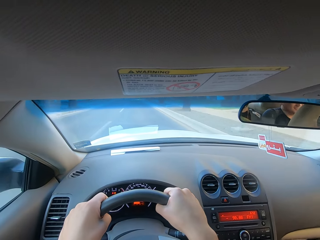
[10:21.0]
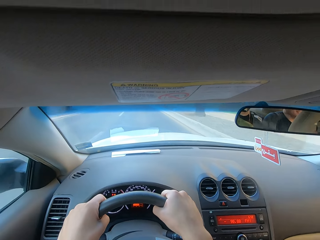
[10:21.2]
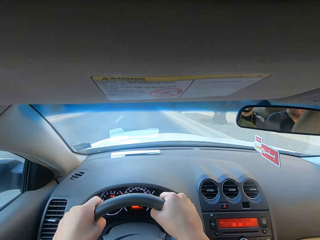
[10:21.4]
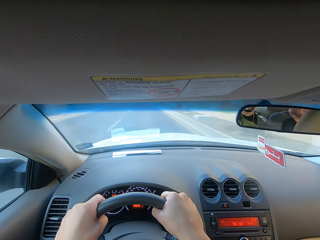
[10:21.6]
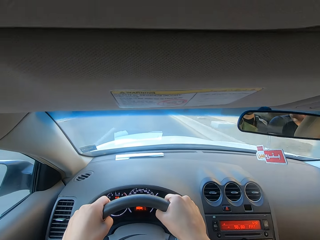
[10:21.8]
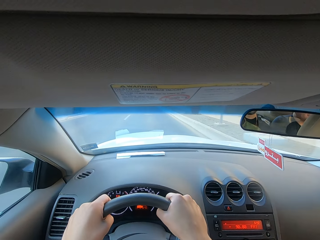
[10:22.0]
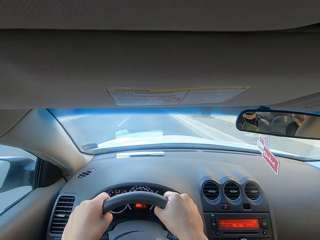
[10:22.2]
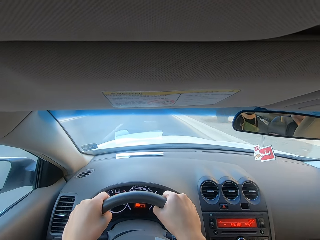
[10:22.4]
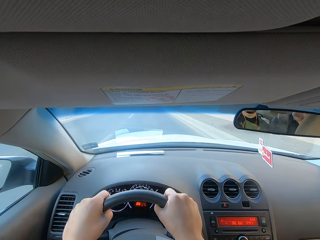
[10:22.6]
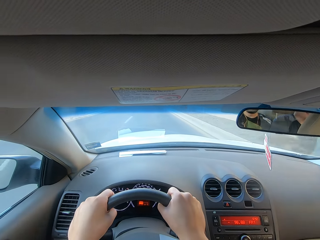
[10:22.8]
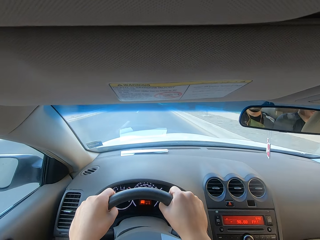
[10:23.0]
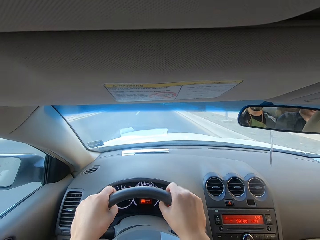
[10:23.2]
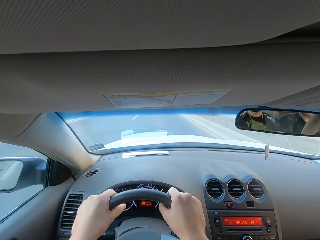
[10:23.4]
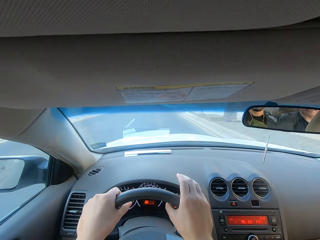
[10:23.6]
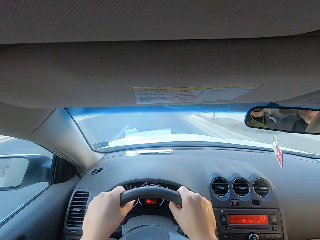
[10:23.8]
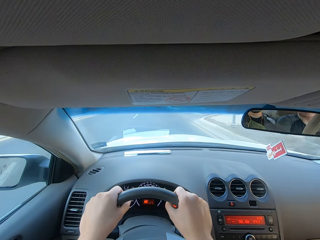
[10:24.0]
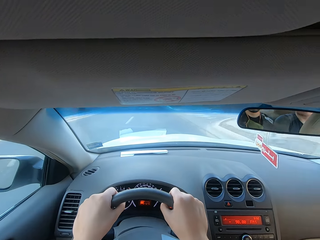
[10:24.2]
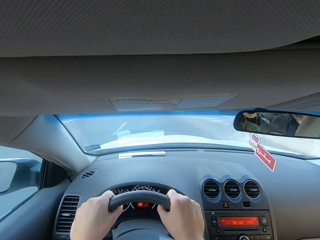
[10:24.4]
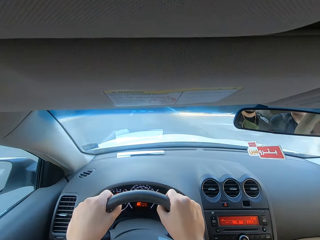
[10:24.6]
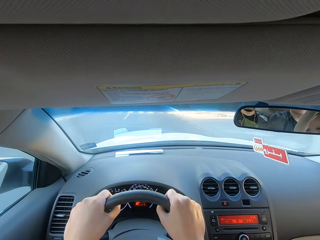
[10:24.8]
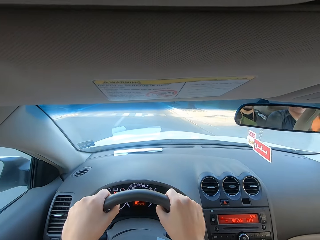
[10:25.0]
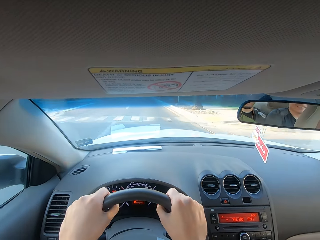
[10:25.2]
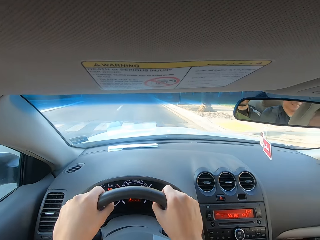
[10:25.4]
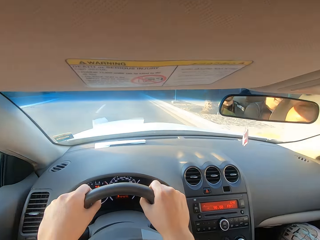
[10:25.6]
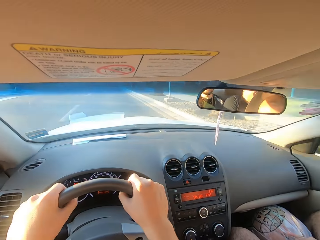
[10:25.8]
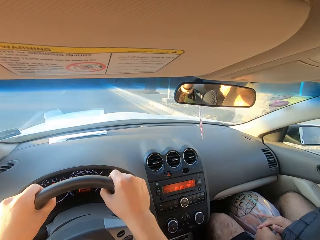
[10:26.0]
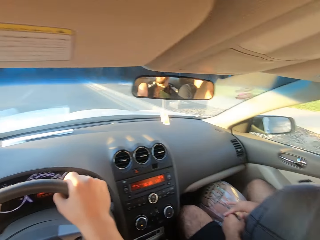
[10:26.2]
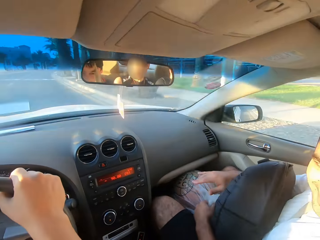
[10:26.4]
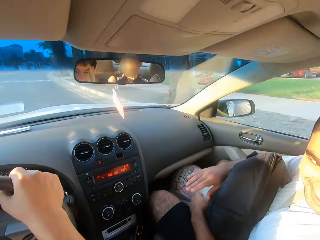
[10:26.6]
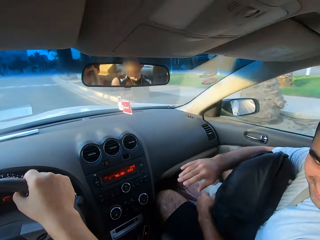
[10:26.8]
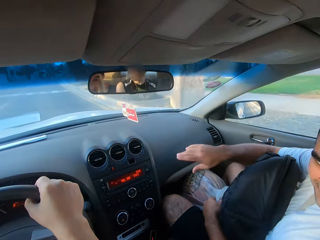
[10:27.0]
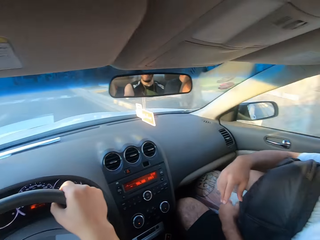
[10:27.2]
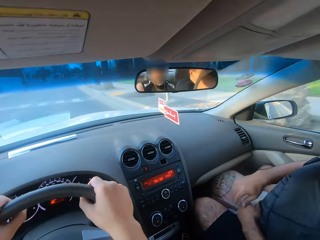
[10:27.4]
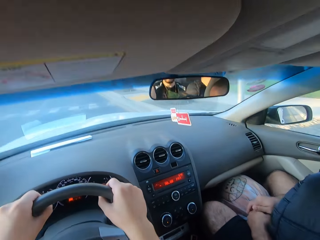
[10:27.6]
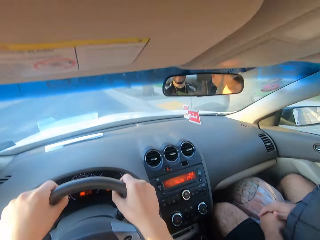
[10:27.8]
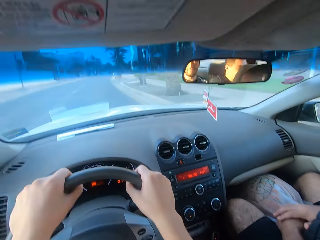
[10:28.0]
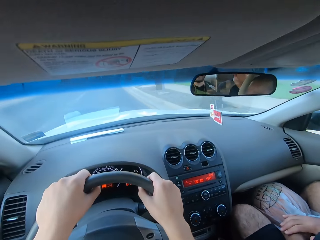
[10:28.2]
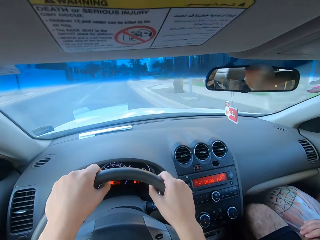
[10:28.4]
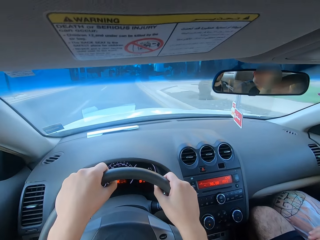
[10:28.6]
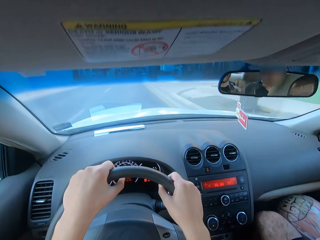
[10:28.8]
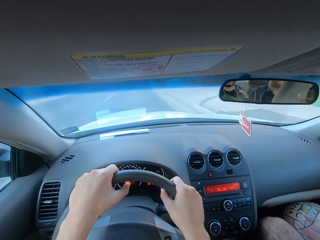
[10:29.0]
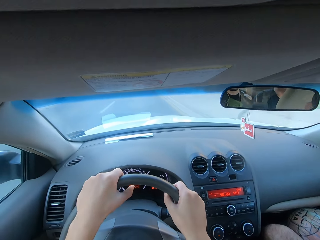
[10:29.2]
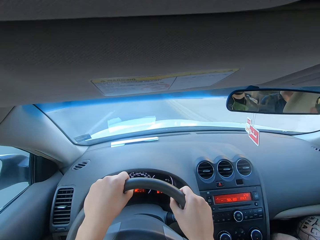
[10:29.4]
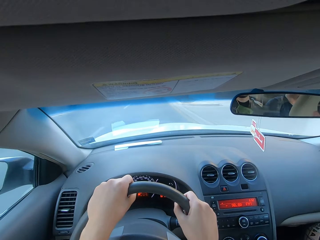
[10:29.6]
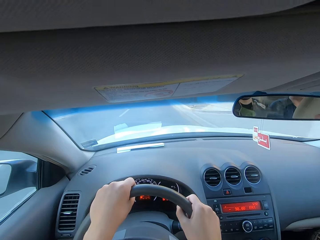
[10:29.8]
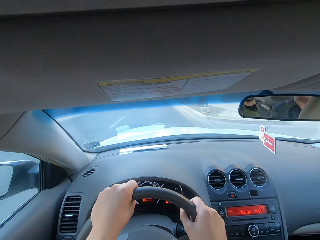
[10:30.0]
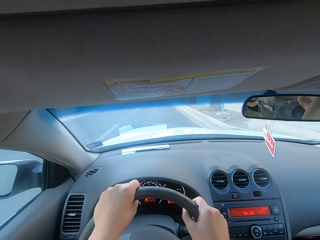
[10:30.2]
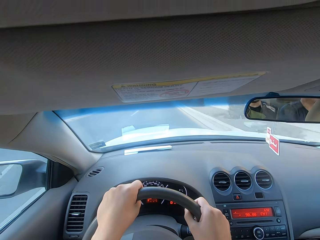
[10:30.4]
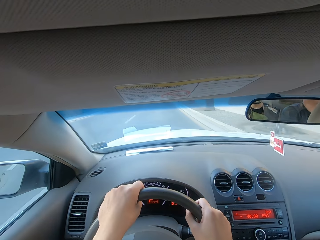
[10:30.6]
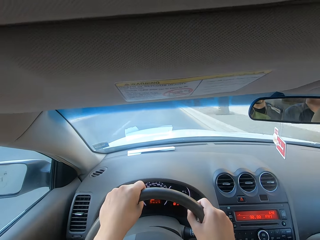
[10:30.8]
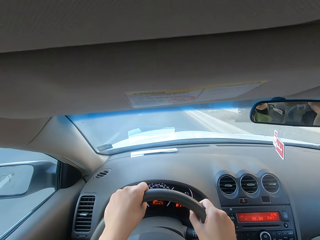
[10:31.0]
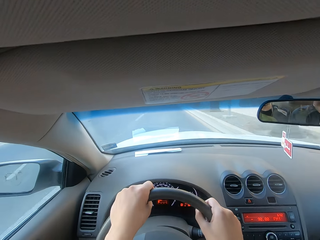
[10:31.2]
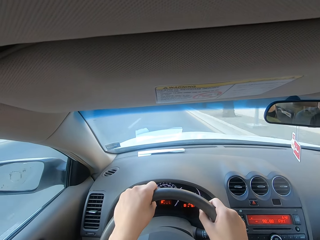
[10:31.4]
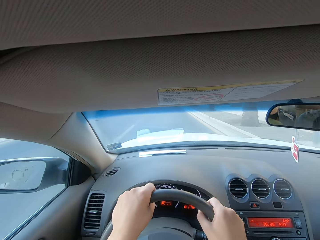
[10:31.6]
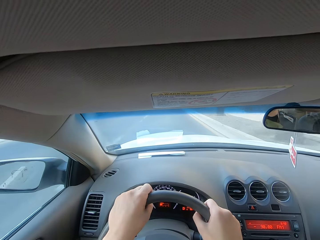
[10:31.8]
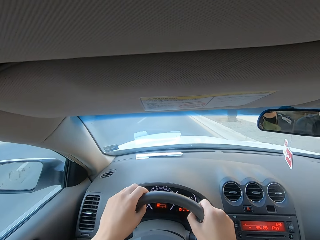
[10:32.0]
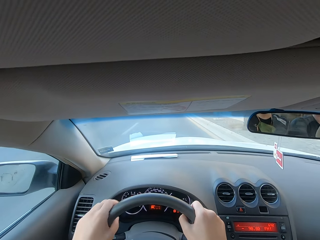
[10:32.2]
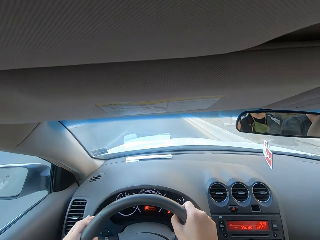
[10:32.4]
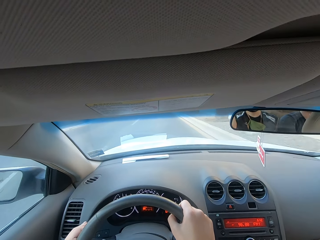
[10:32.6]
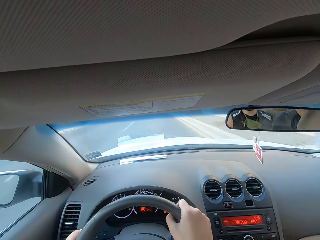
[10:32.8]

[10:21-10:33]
The camera wearer drives the car. A man talks. The camera wearer looks at the man.

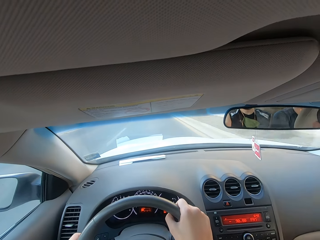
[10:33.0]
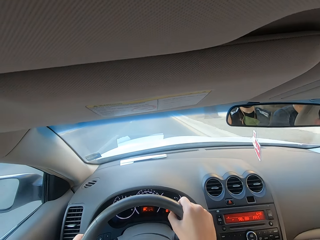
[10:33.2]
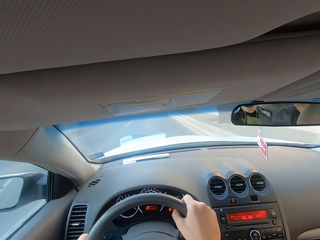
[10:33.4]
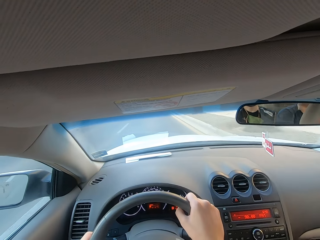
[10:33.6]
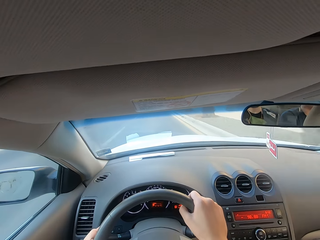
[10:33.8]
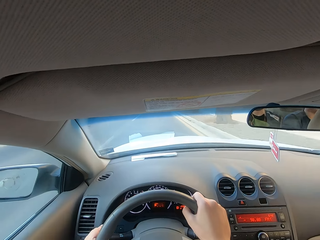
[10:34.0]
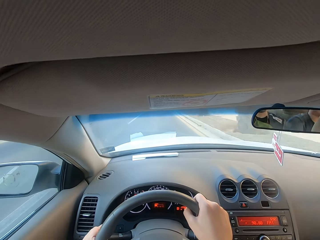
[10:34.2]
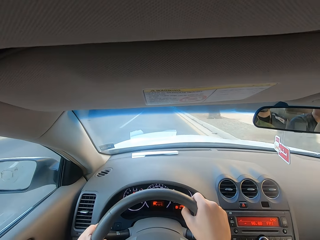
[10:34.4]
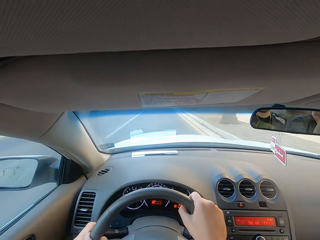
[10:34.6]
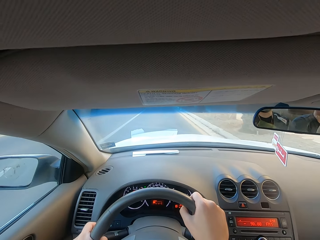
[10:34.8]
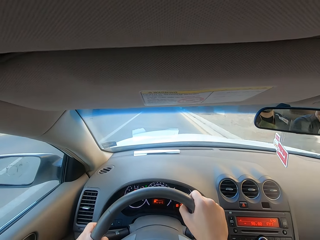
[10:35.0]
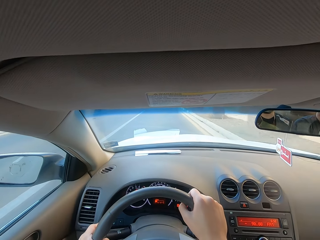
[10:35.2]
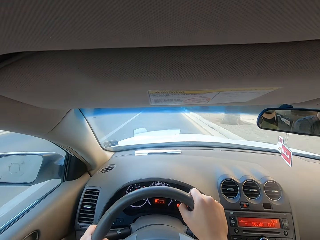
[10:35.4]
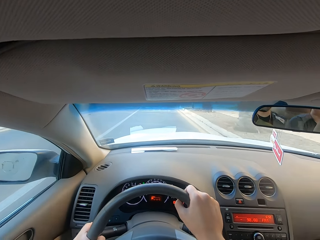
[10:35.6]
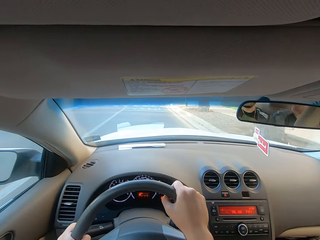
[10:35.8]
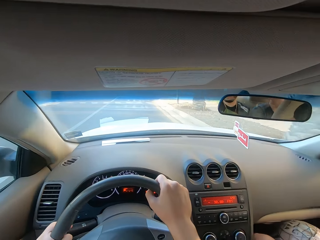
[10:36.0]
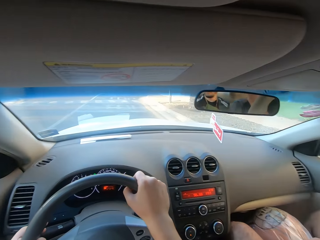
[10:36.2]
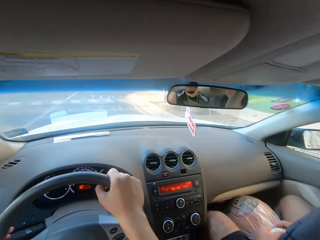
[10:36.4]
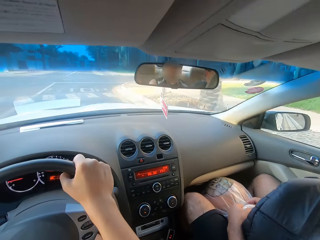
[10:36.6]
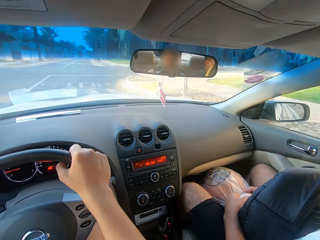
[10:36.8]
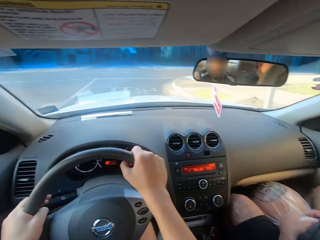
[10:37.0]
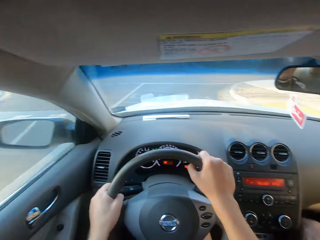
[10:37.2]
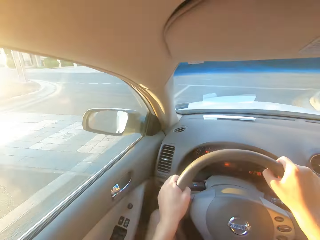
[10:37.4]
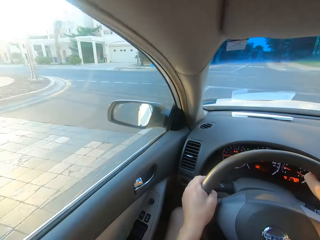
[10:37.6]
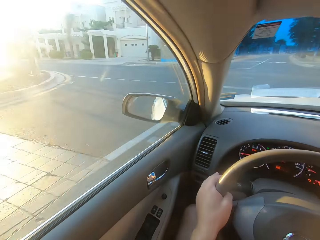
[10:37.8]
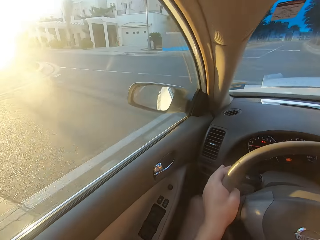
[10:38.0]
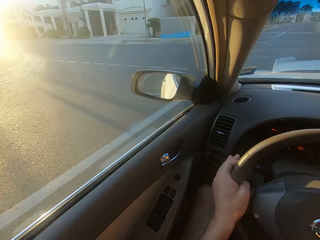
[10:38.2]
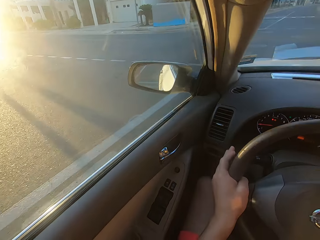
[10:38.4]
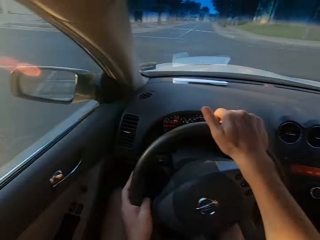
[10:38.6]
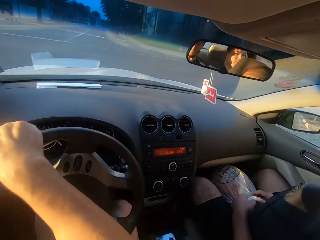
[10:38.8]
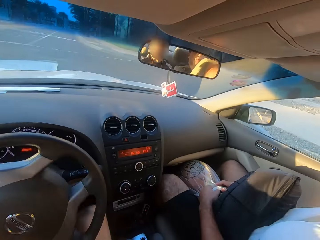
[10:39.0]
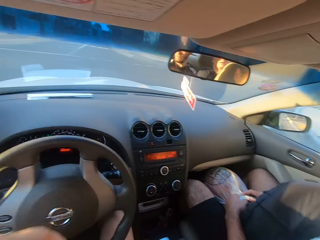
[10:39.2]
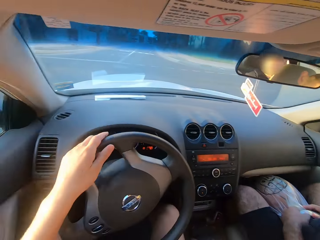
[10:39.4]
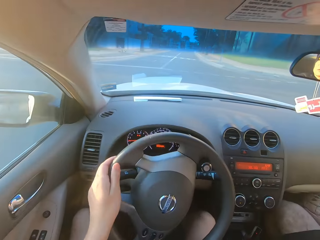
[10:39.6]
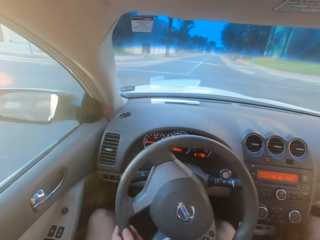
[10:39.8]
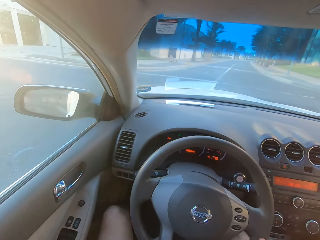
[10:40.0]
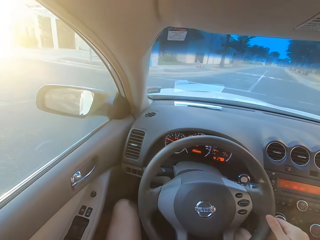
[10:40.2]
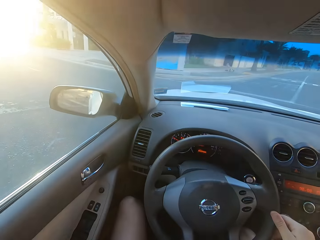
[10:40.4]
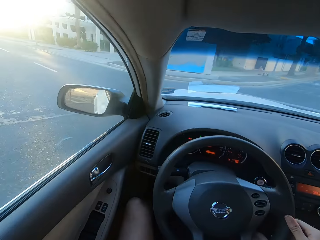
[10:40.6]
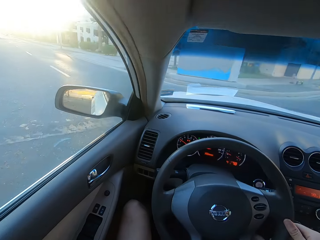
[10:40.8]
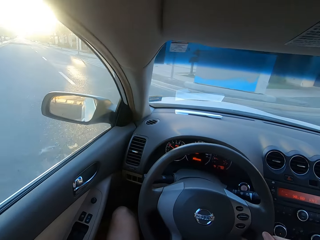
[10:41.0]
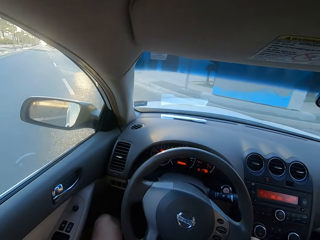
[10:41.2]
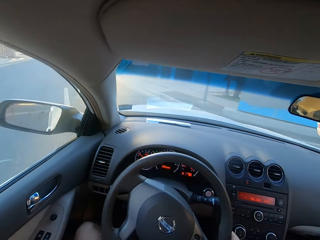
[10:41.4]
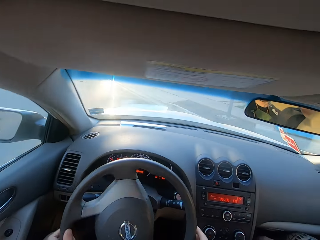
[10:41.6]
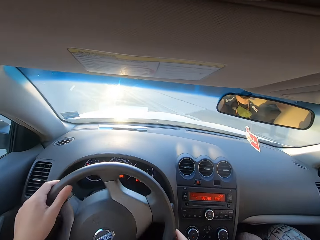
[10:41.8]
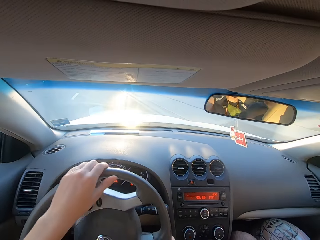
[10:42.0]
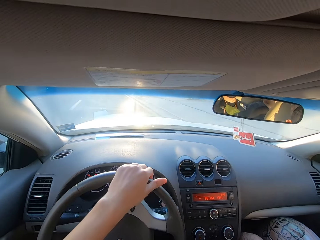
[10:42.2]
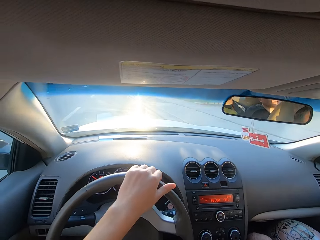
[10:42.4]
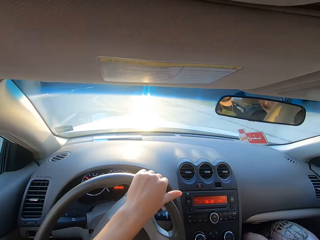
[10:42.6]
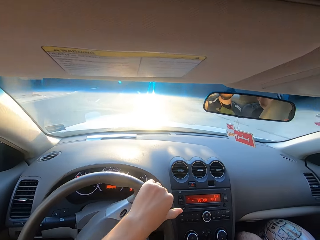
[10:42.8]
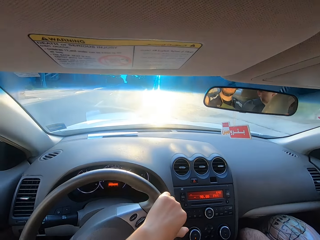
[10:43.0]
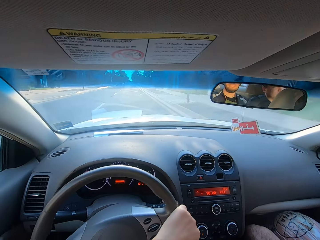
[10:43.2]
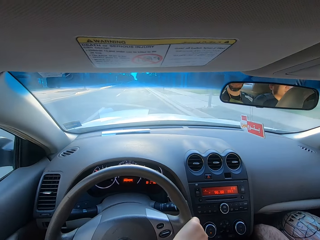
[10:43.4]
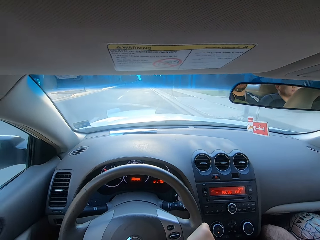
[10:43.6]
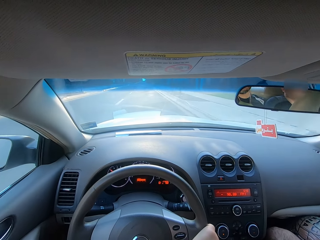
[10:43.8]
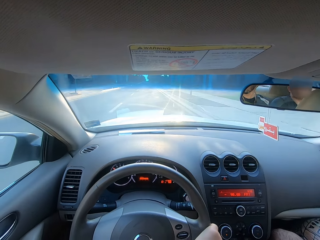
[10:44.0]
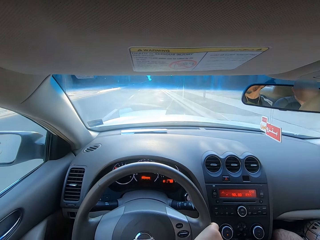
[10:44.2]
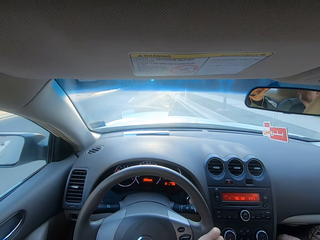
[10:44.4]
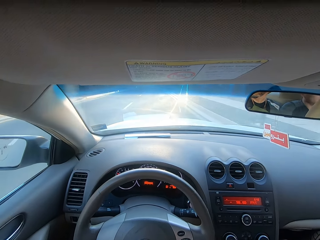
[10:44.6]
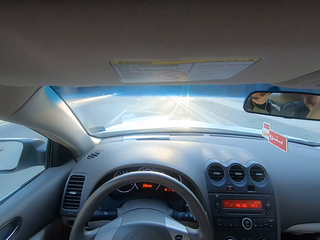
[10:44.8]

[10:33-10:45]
The camera wearer drives the car and touches the turning signal. They drive the car and look around. They drive the car and turn the steering wheel.
